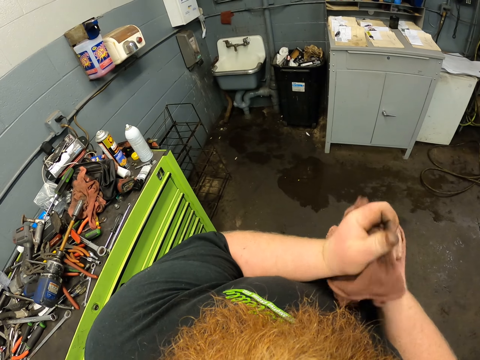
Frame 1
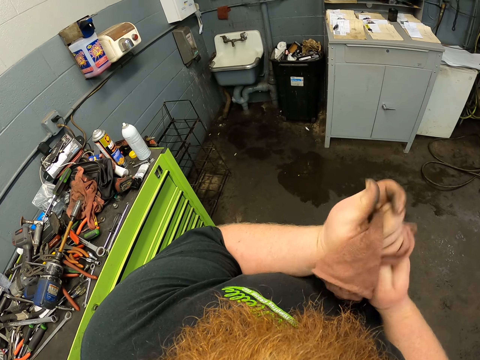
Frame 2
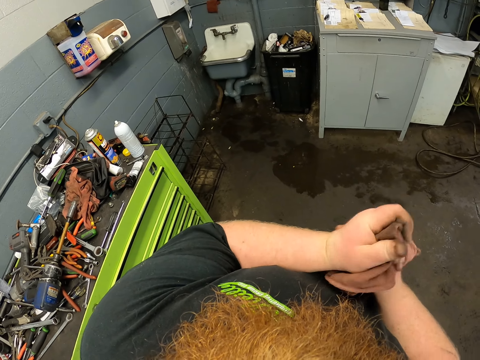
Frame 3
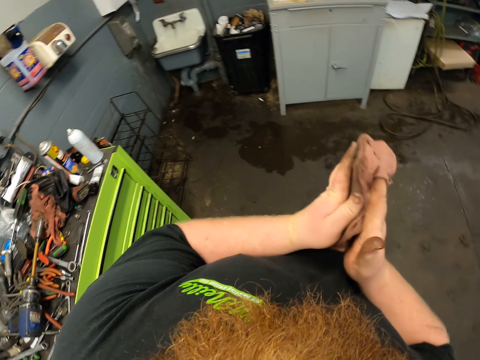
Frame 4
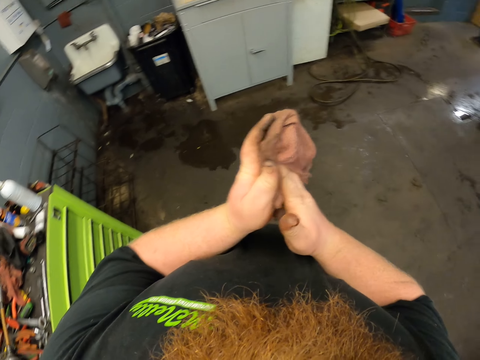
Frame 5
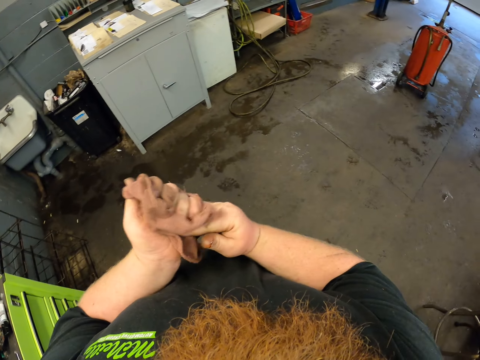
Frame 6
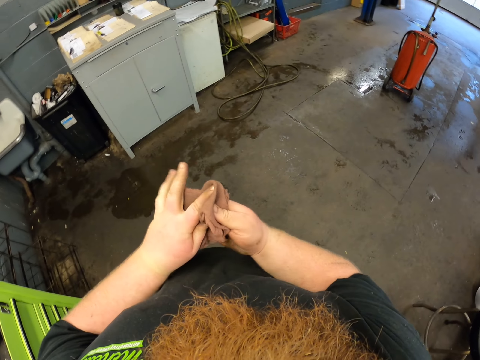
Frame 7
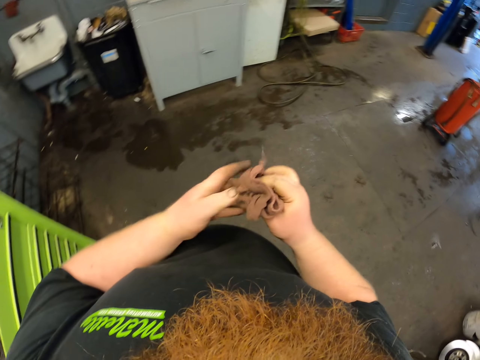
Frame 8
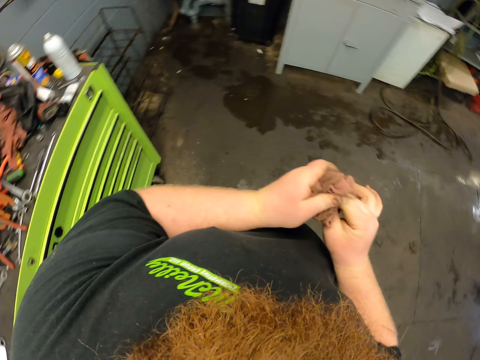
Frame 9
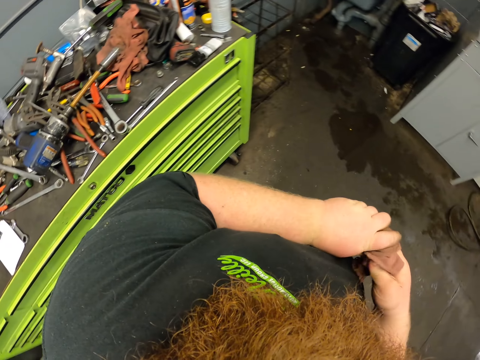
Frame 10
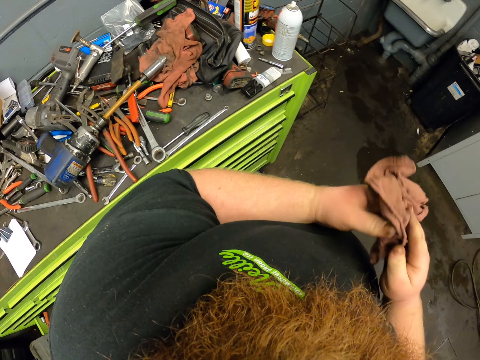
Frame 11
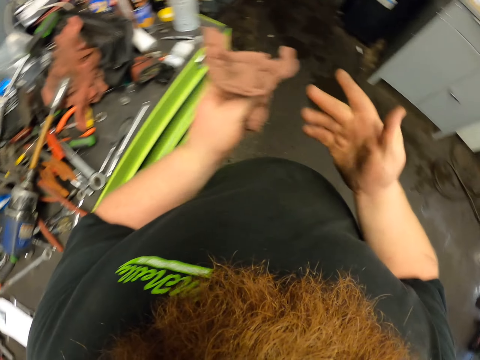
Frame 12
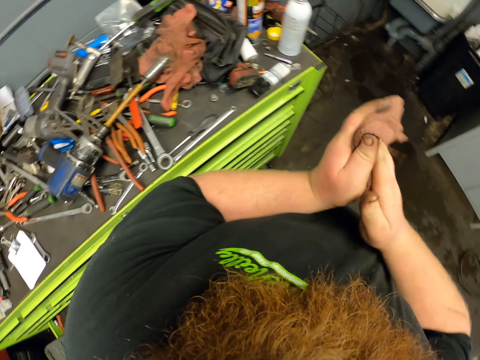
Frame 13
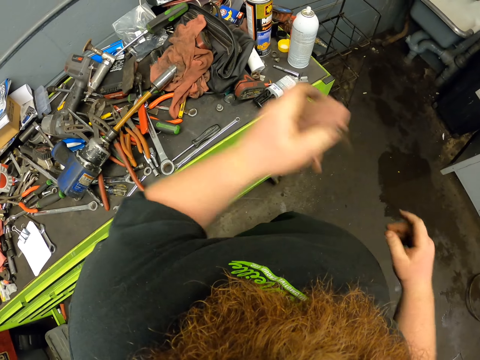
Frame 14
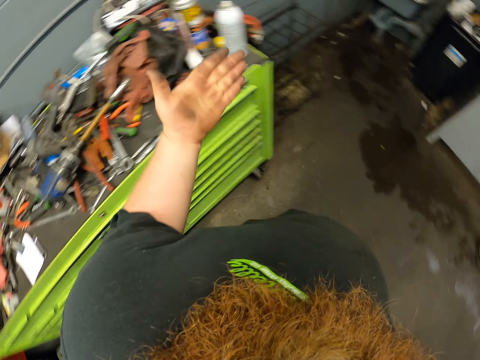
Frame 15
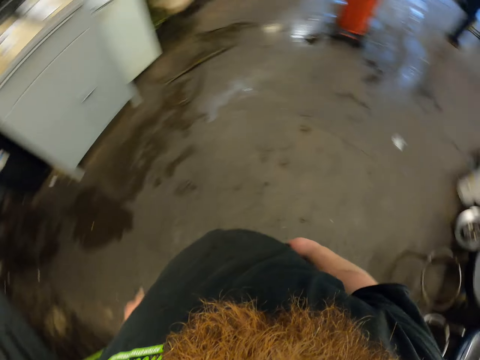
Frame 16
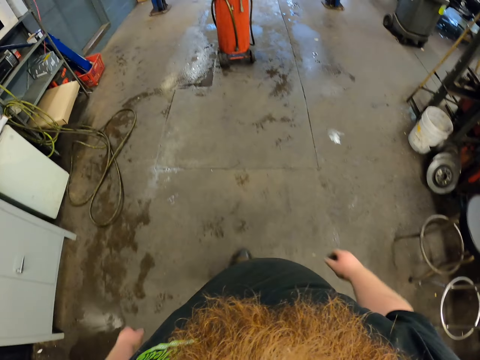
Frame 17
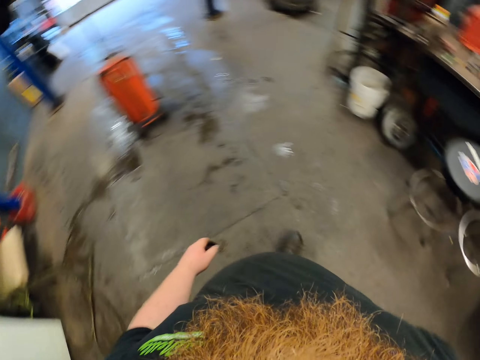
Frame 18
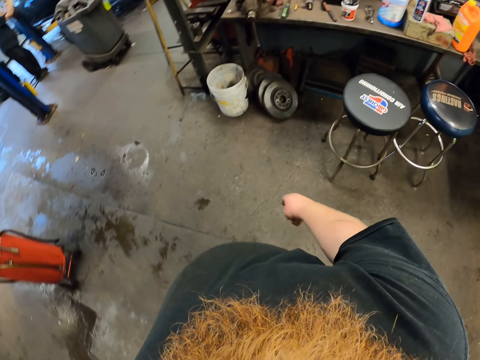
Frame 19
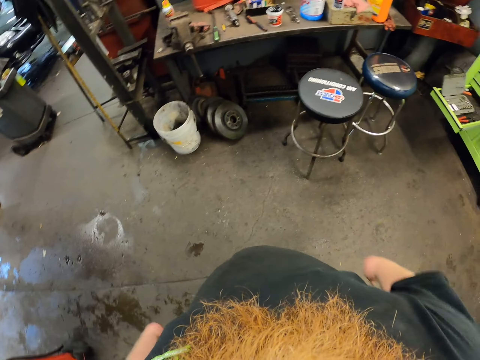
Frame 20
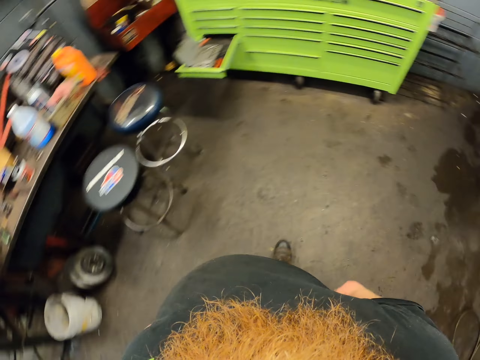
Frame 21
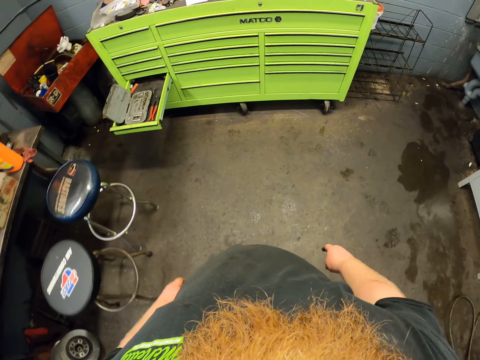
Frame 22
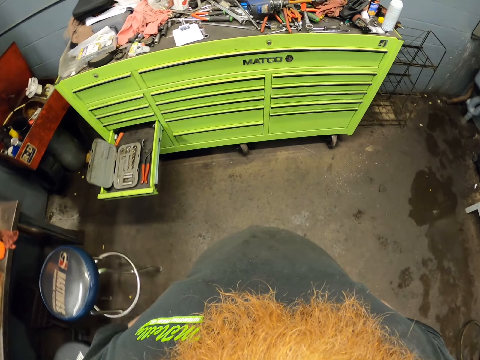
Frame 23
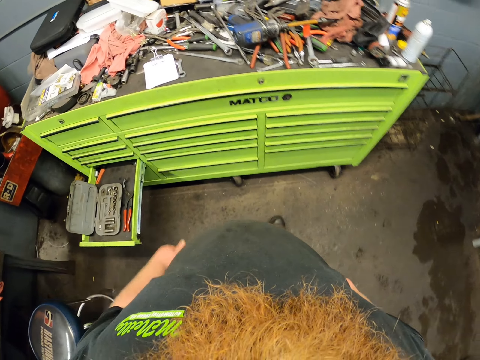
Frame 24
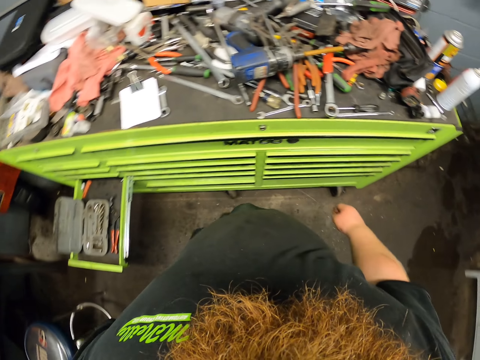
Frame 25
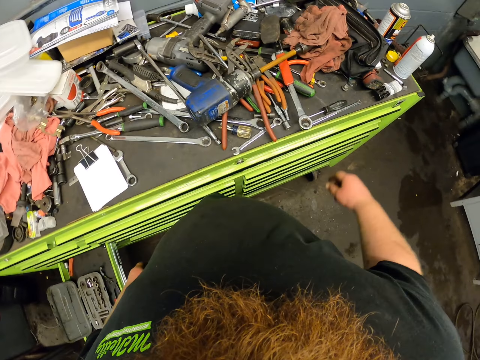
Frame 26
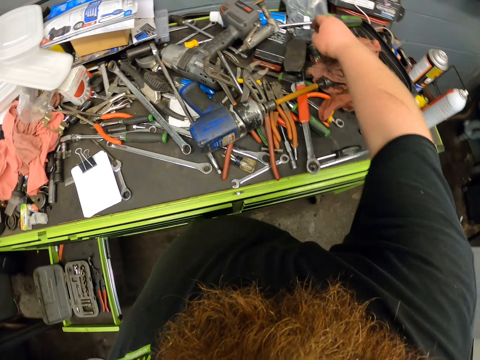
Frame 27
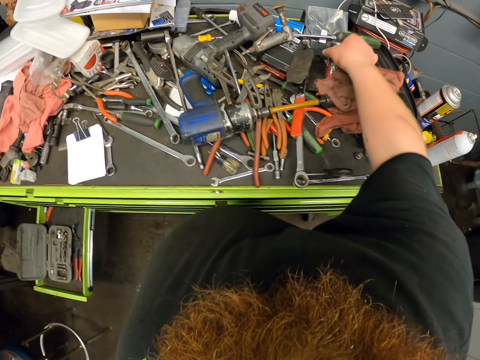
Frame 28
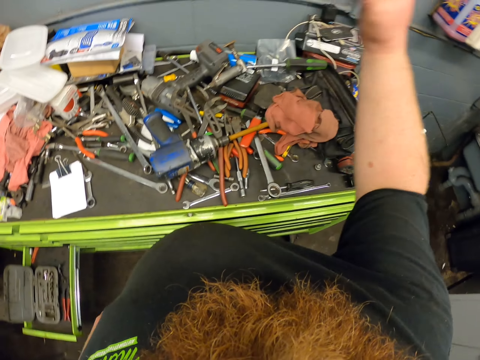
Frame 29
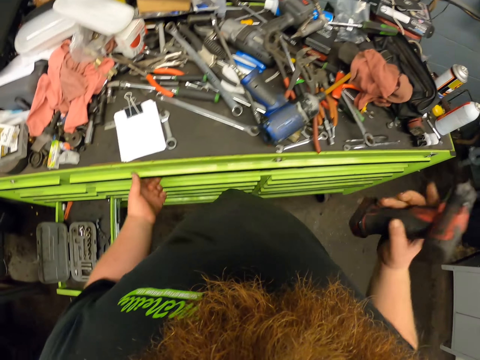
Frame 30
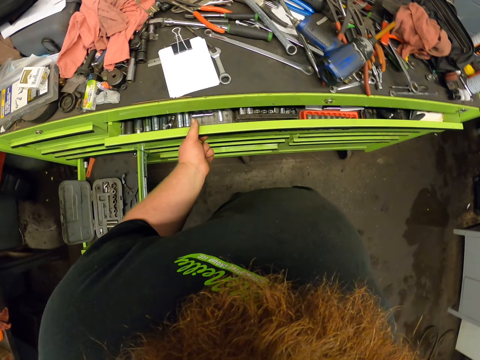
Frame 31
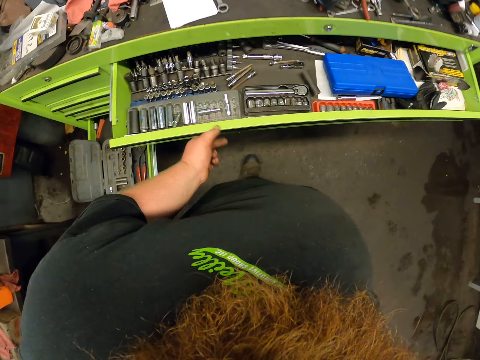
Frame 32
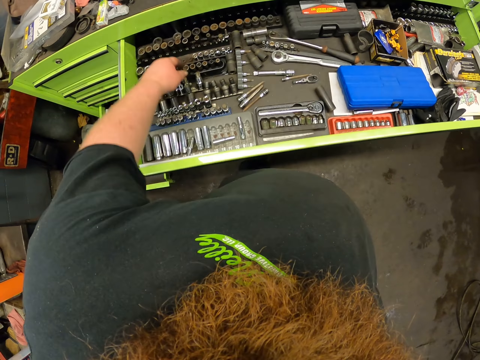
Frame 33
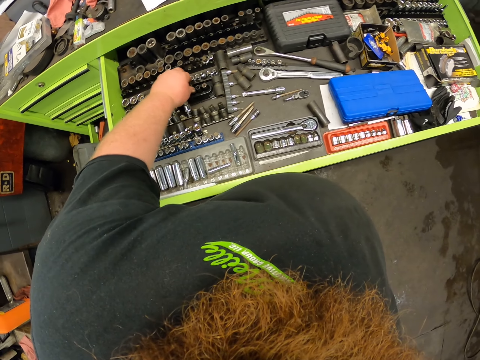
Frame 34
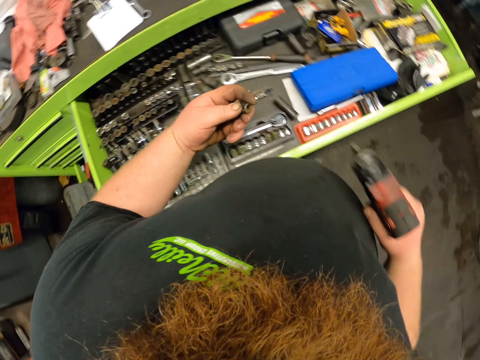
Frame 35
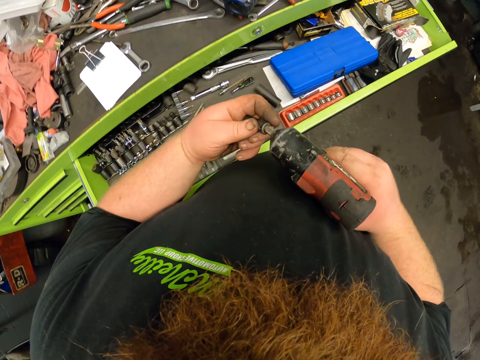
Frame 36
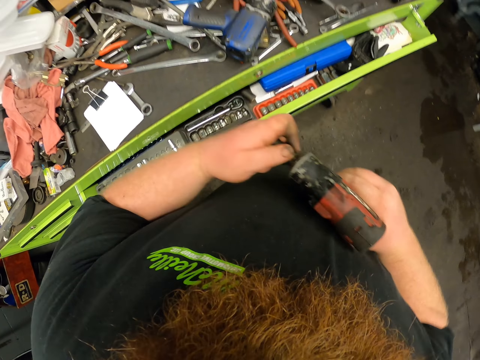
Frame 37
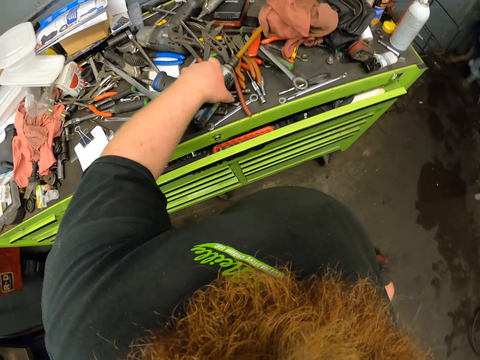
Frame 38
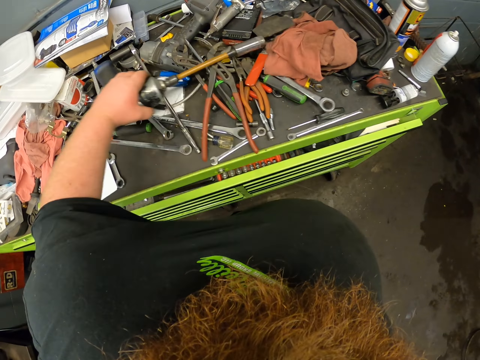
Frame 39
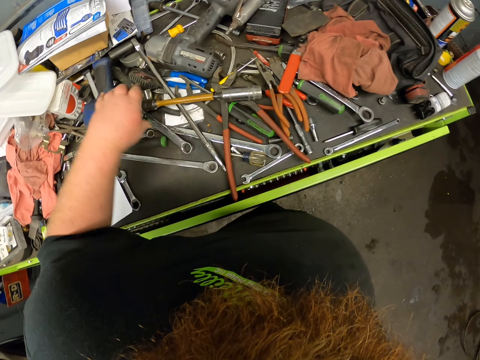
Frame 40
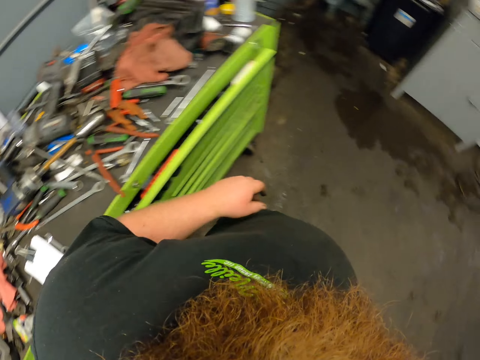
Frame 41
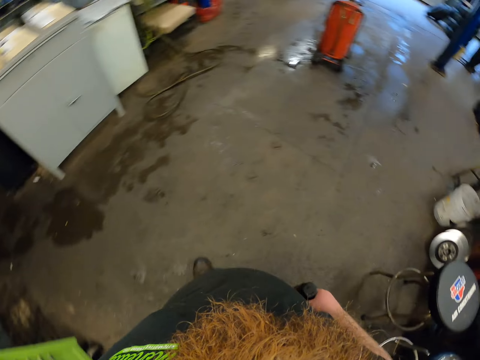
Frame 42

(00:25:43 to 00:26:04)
The camera wearer throws the hand towel away on the counter. They walk around the garage. They take a drill or wrench. They open the drawer. They take a nut or socket. They fix the nut on the drill. They close the drawer. They move the drill.

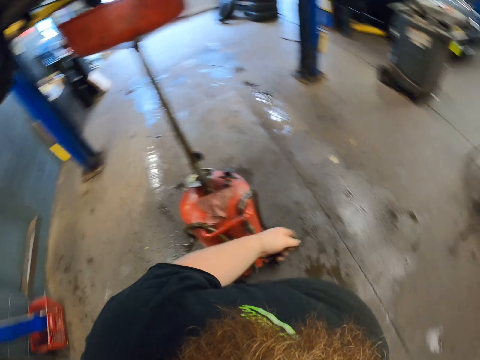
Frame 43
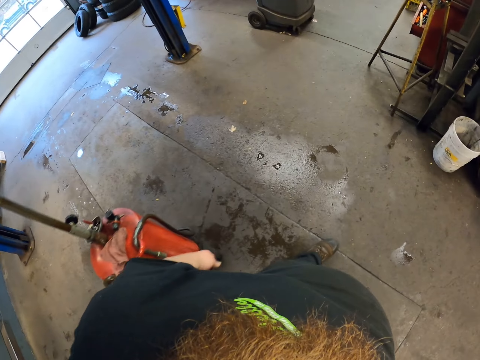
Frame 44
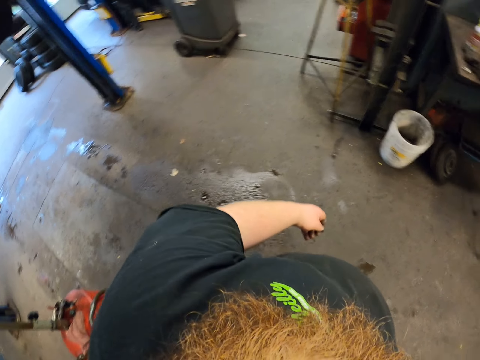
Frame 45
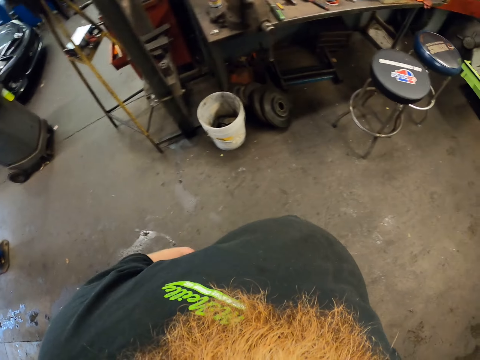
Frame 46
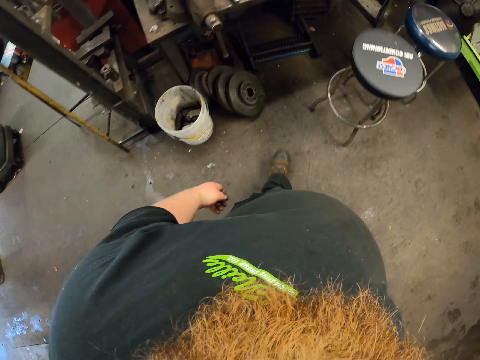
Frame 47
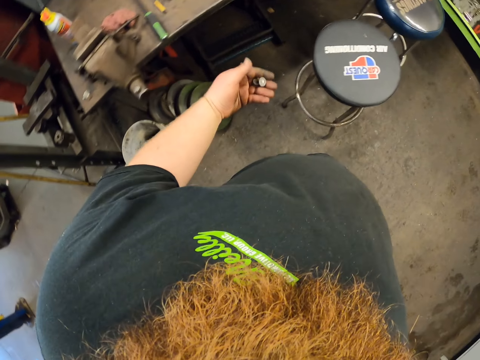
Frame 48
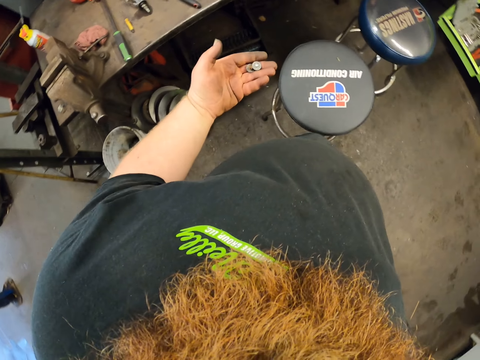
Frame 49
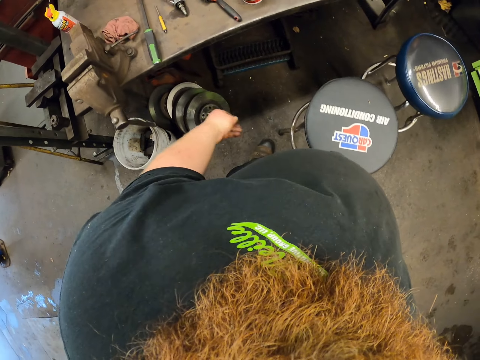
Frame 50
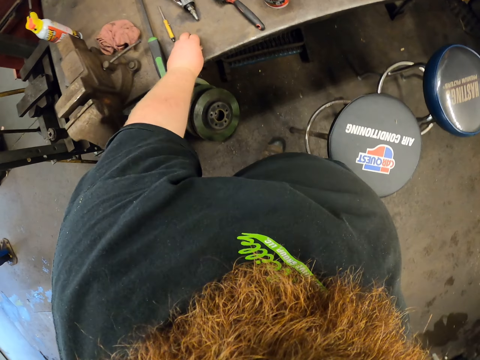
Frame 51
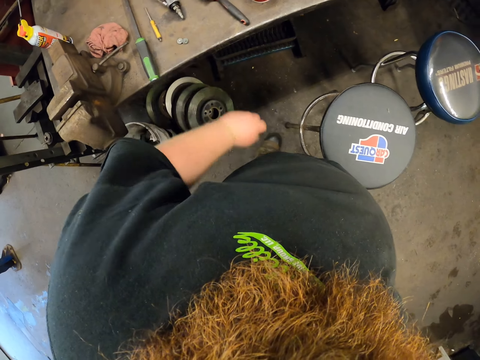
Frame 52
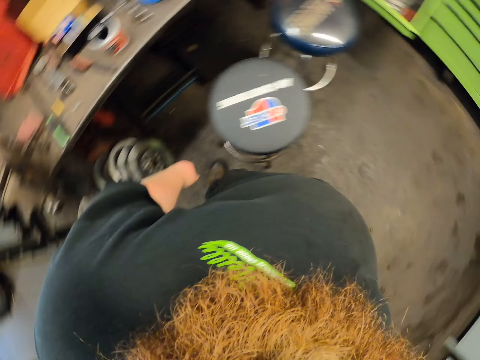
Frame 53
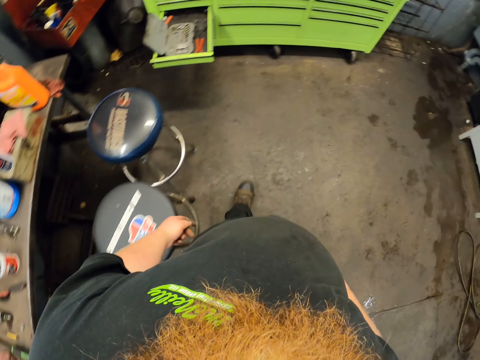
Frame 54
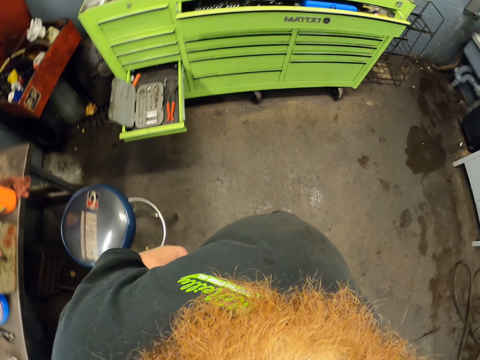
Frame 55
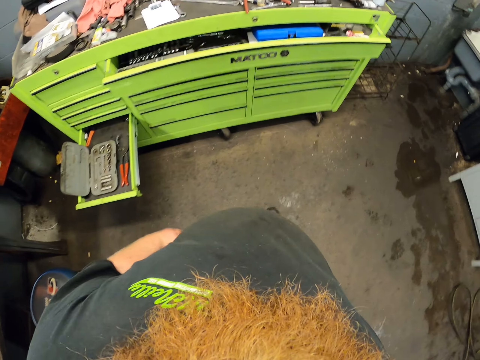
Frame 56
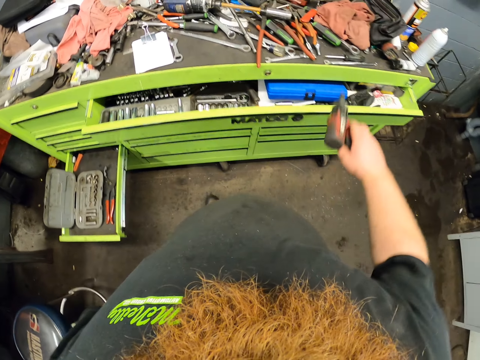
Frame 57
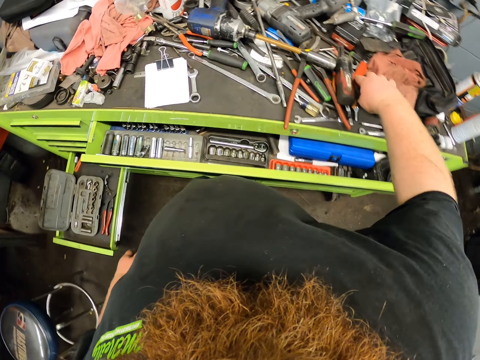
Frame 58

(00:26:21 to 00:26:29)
The camera wearer walks around the garage. They look at the bolts. They put the nut on the table. They walk around the garage.
